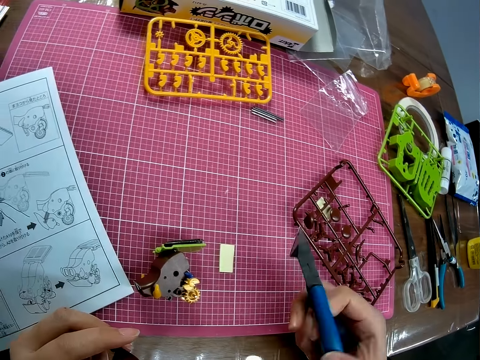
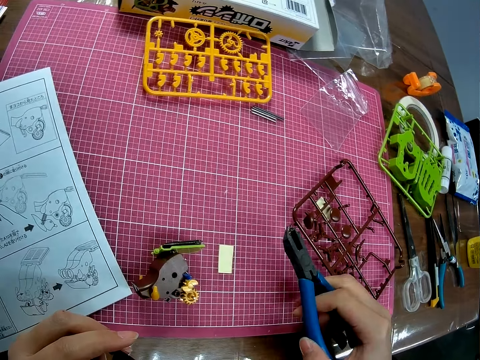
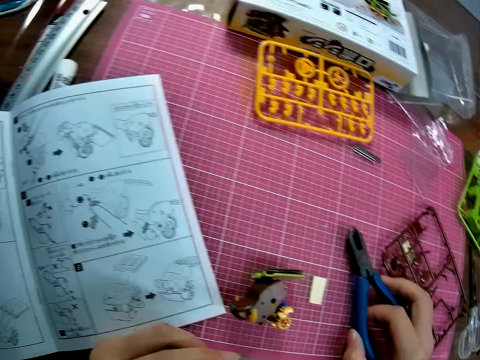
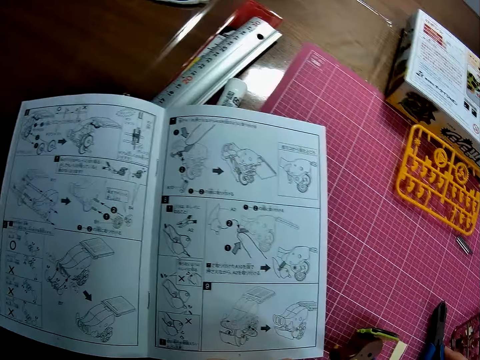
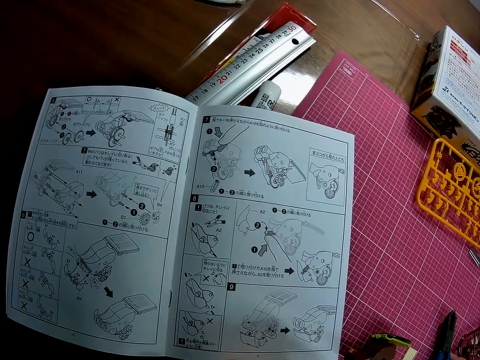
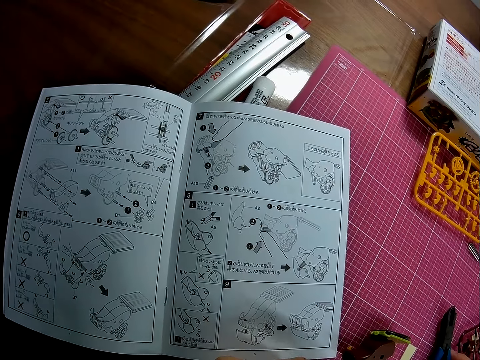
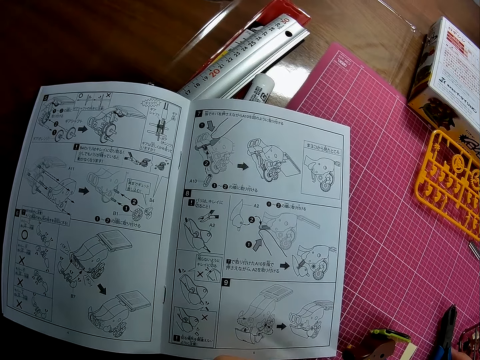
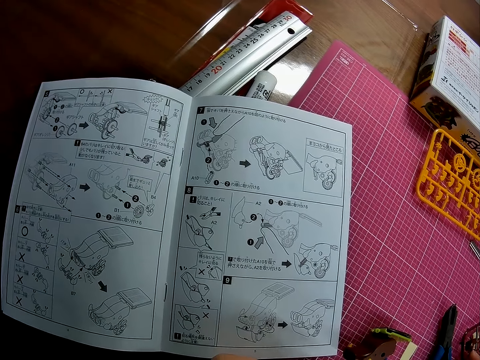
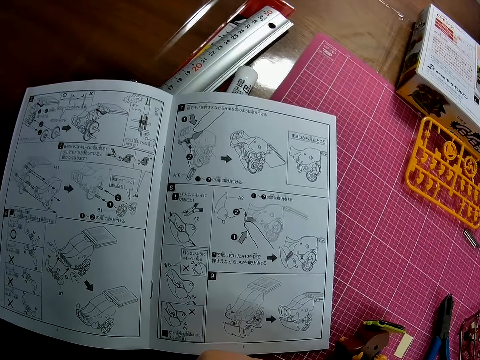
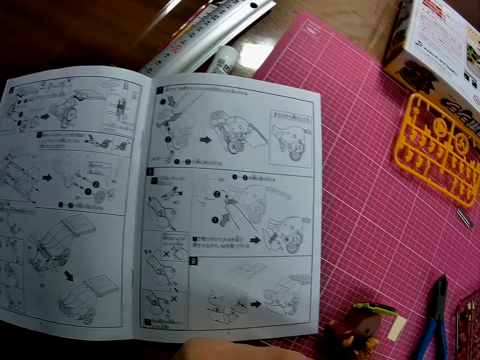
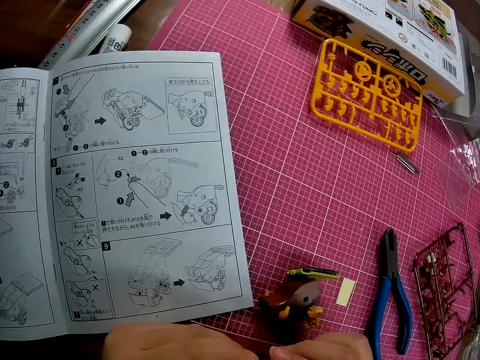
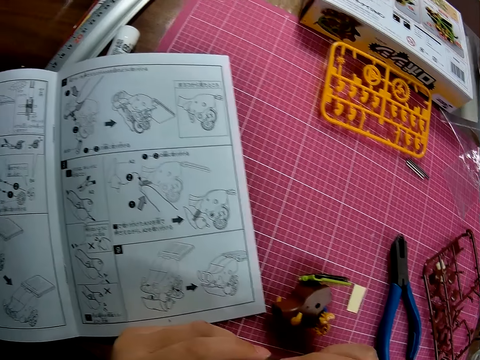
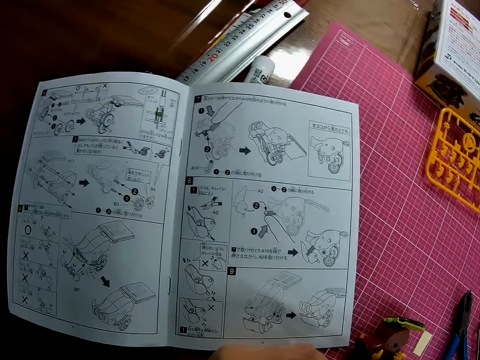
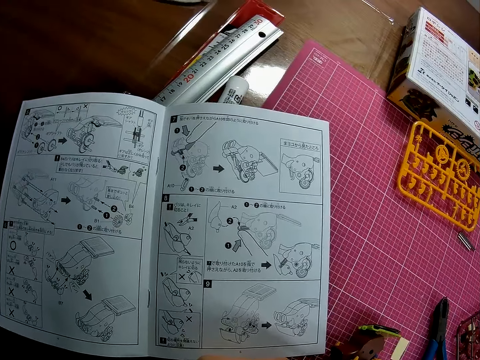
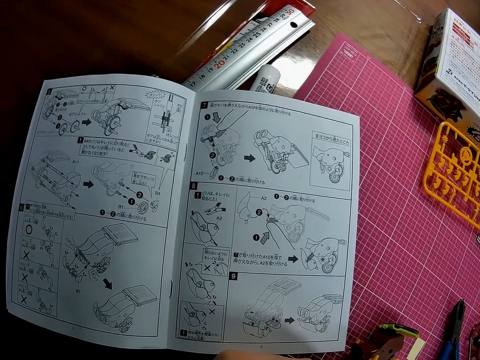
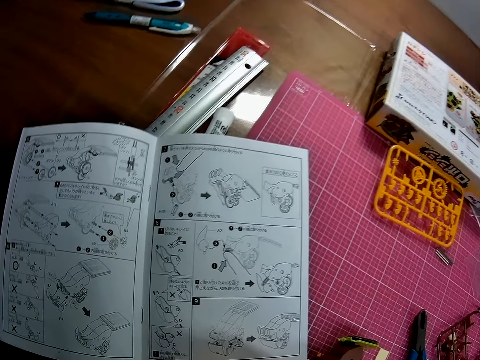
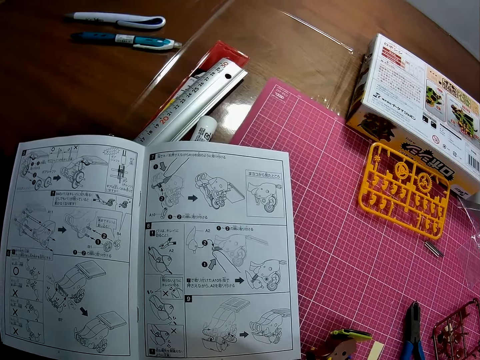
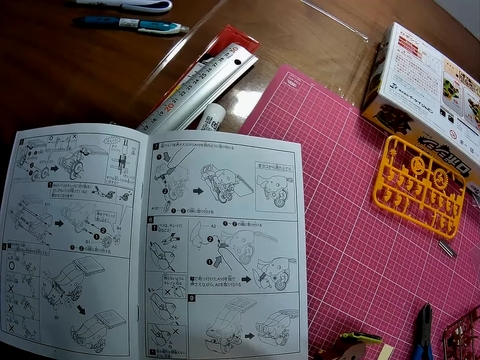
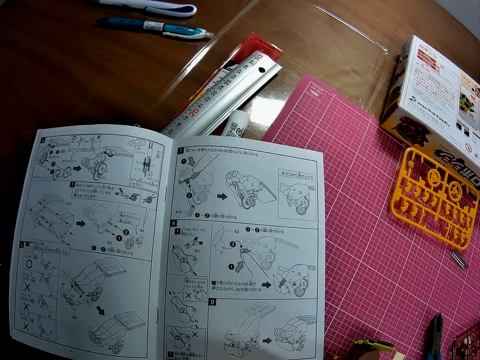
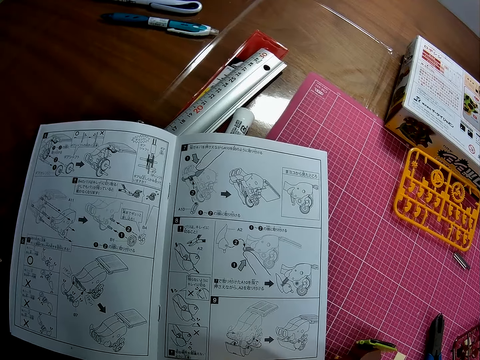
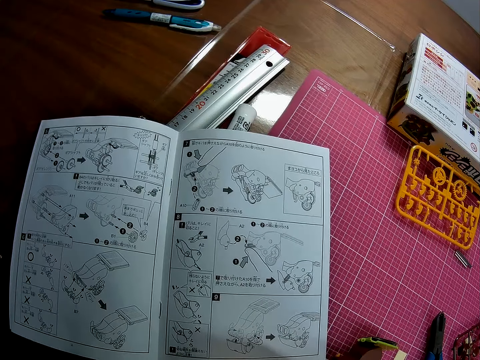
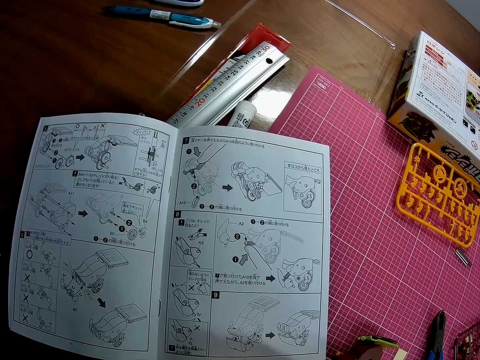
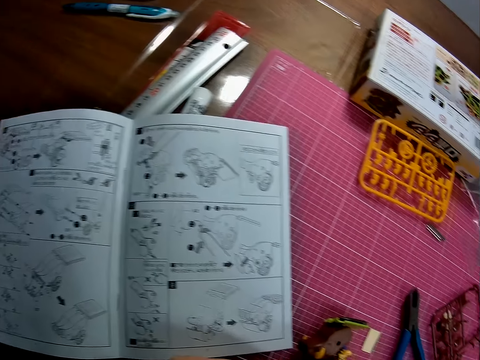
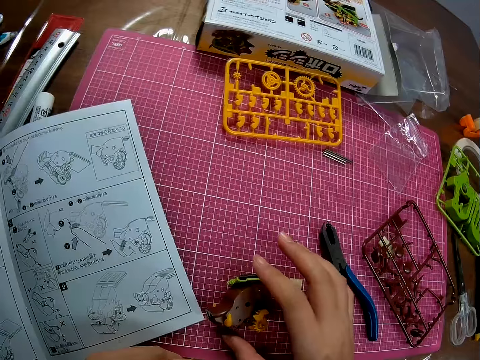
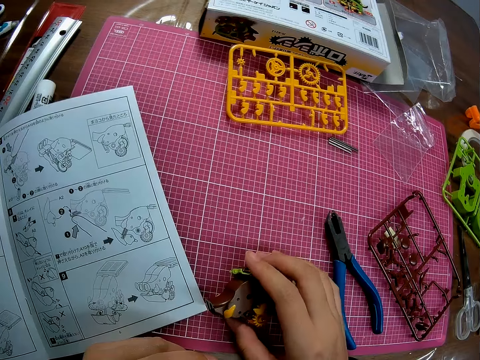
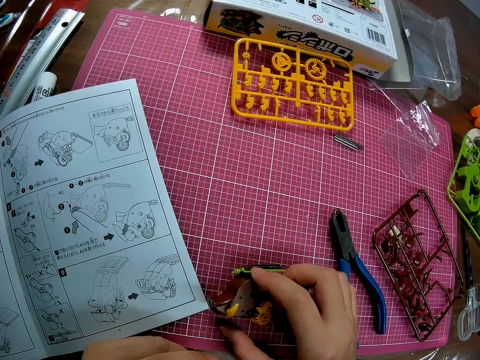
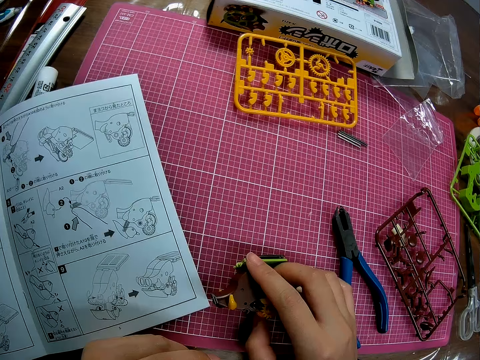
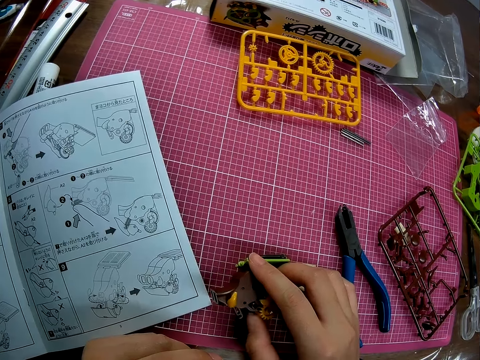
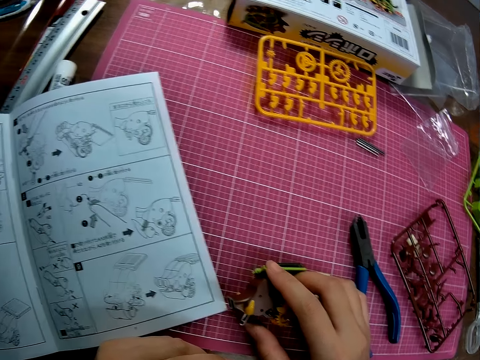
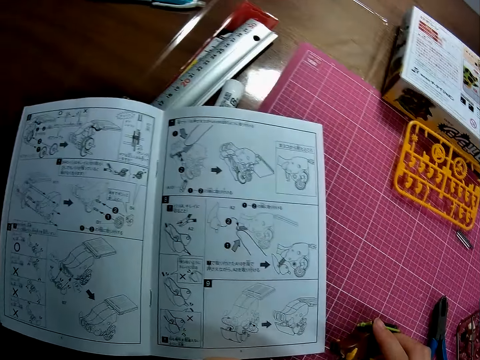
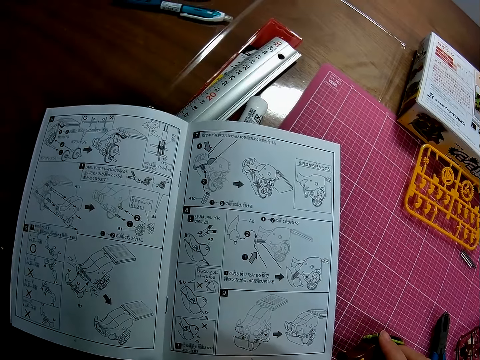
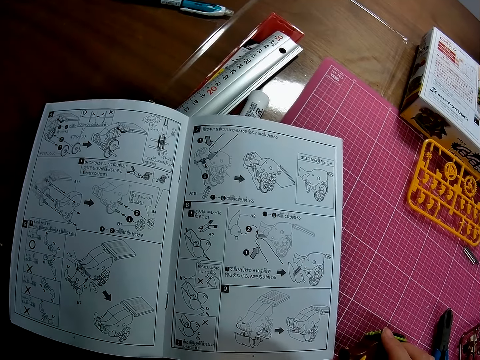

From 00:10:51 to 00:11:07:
The camera wearer drops the plier on the table with his right hand. He handles a piece of mechanical model on the table with his right hand.

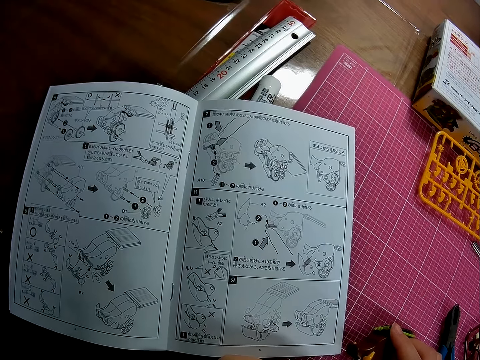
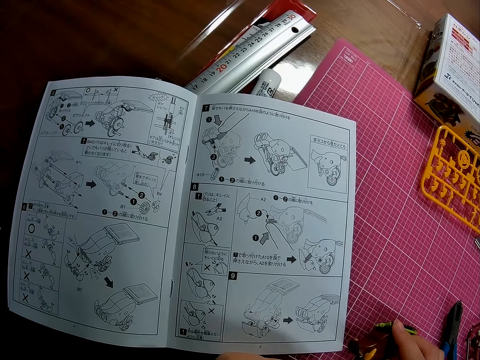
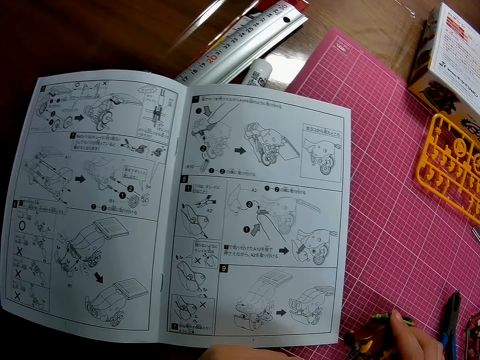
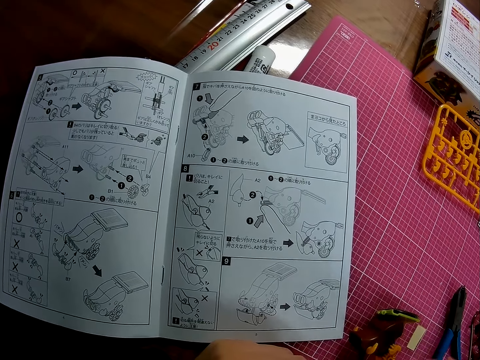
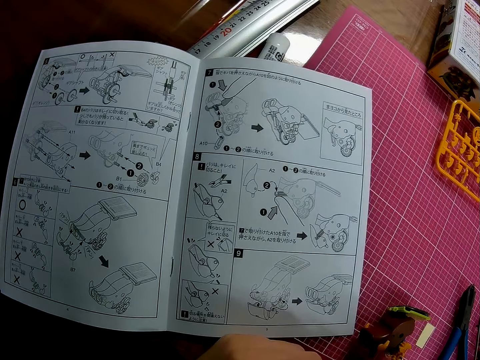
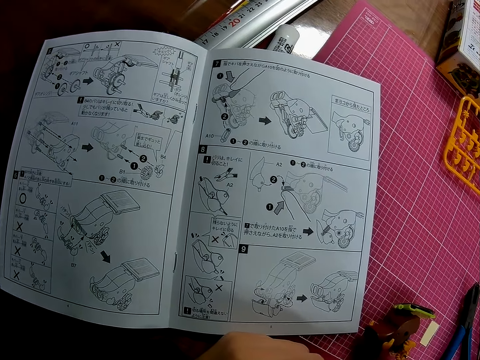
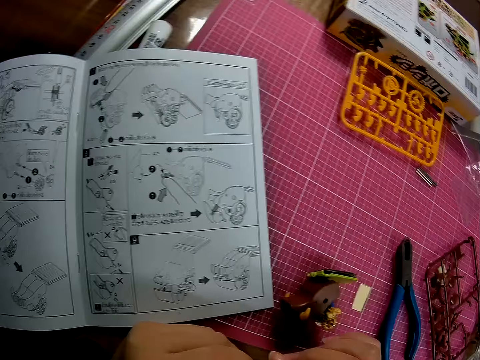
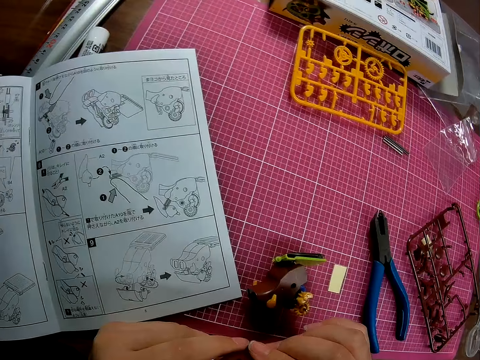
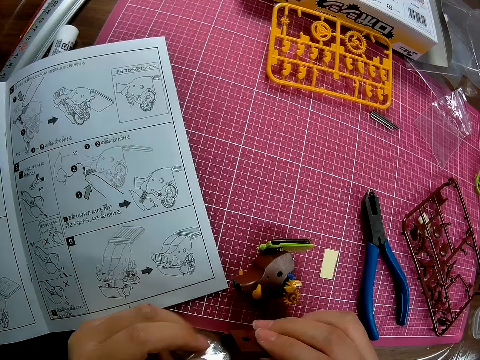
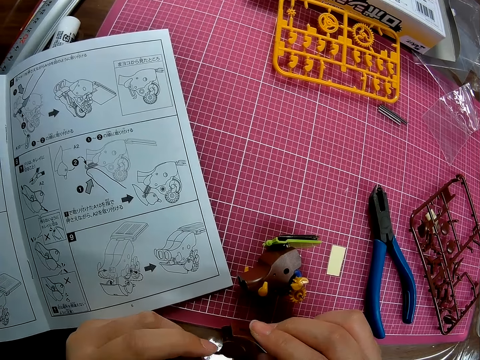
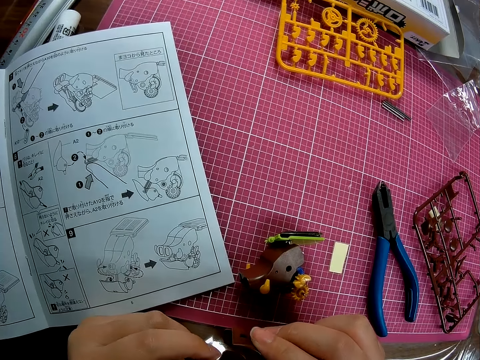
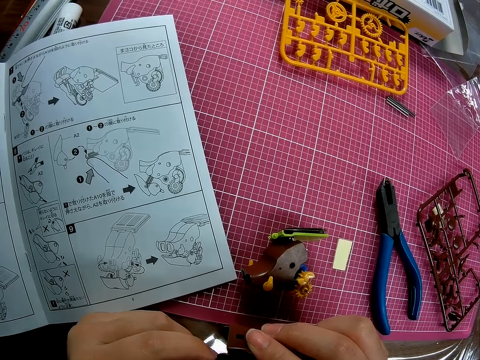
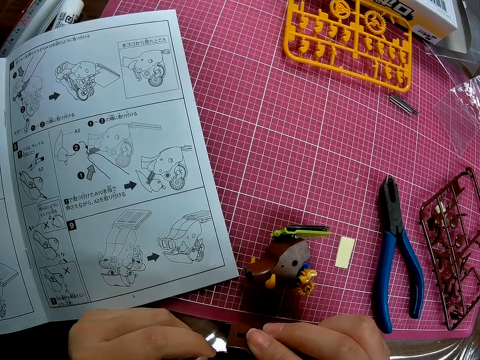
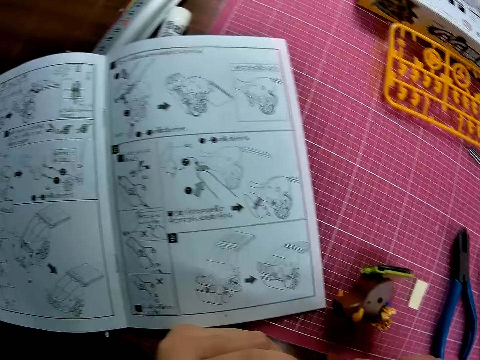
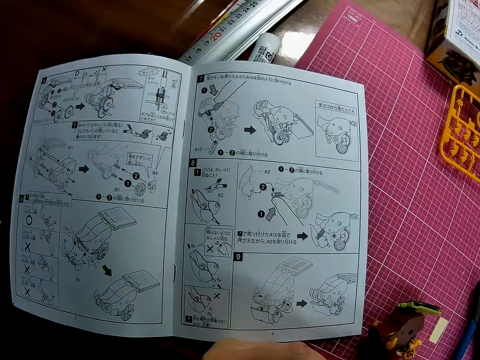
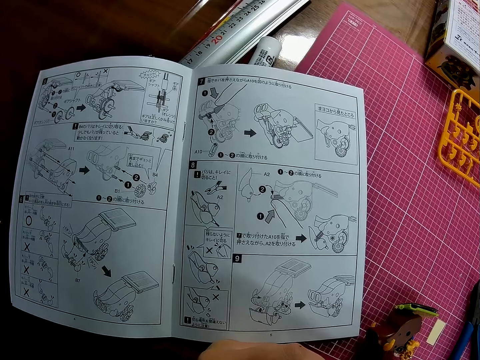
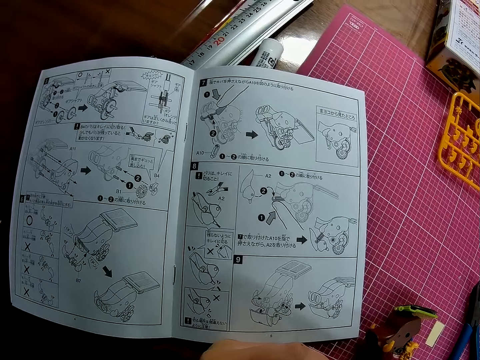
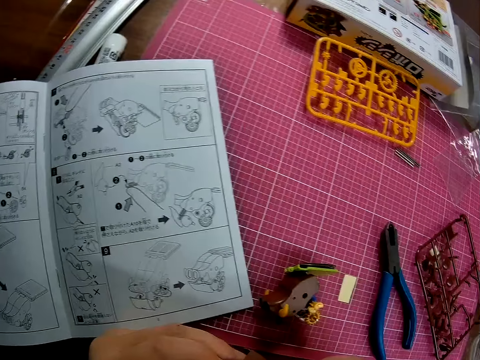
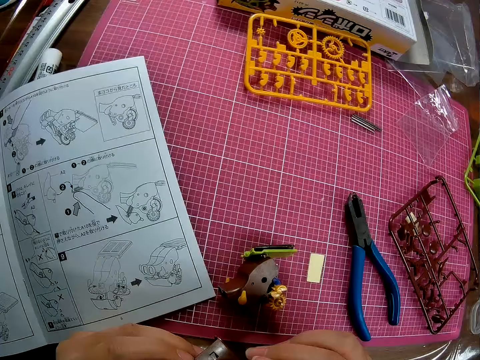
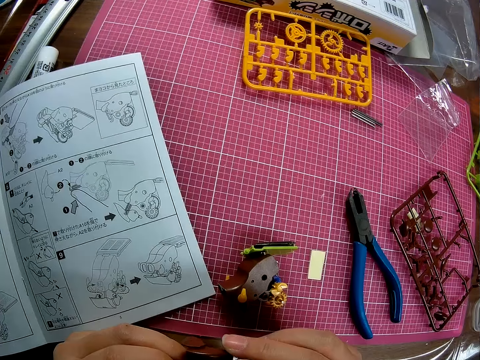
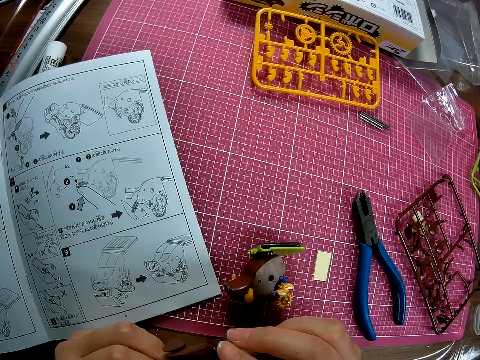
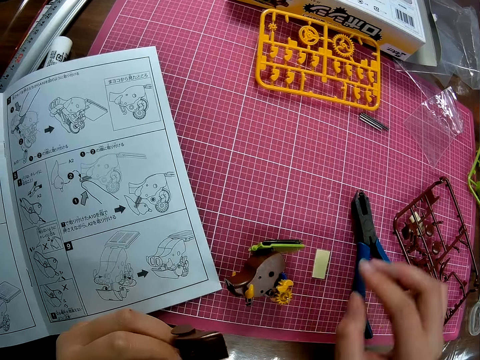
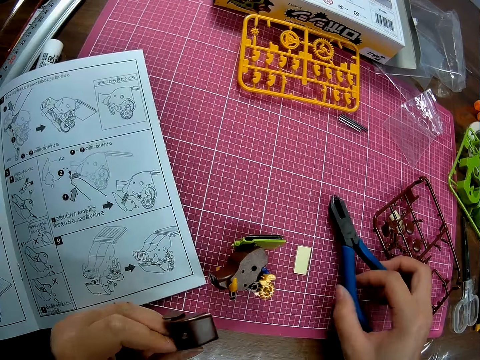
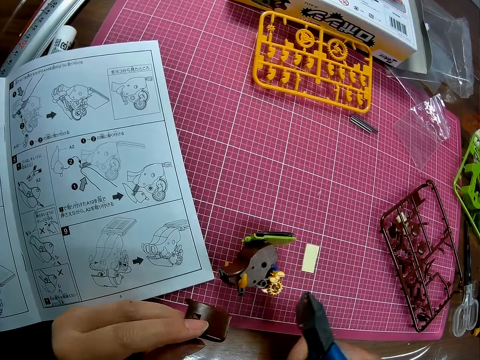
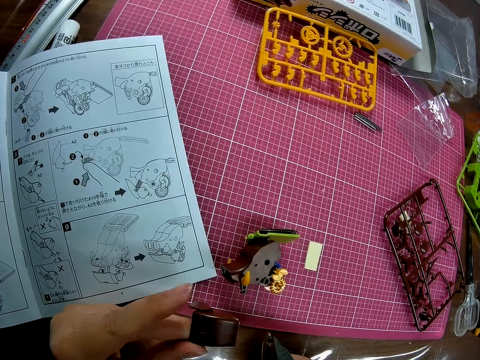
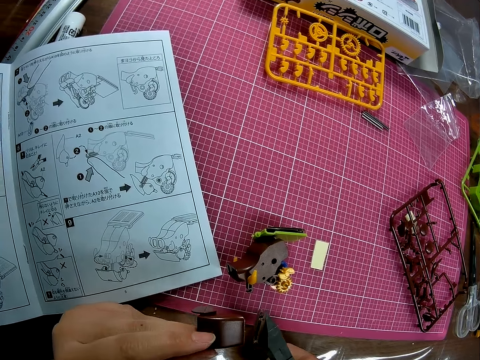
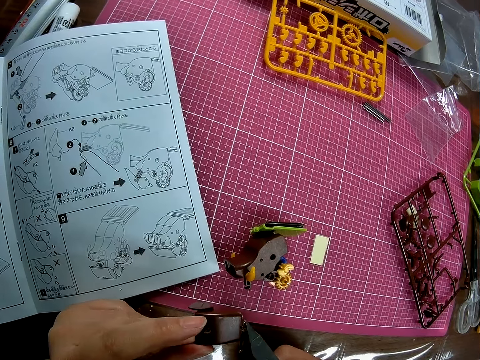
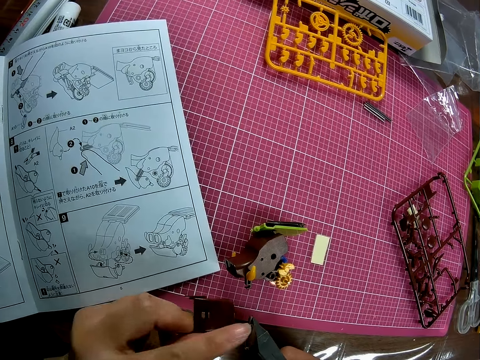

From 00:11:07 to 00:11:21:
The camera wearer moves his hand. He handles a piece of mechanical model with both hands. He picks up a plier from the table with his right hand.
